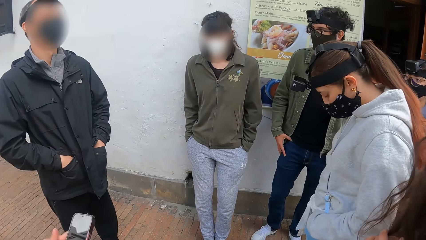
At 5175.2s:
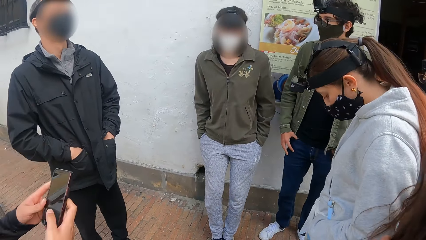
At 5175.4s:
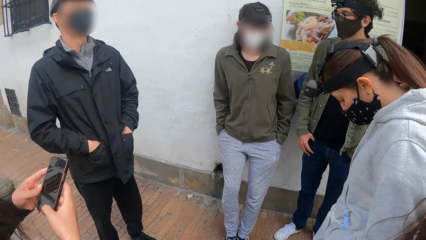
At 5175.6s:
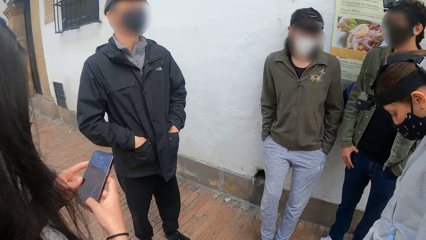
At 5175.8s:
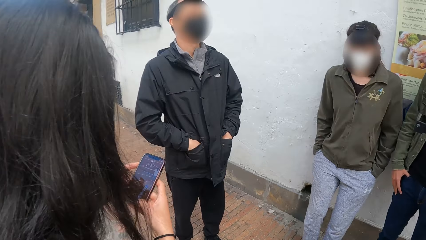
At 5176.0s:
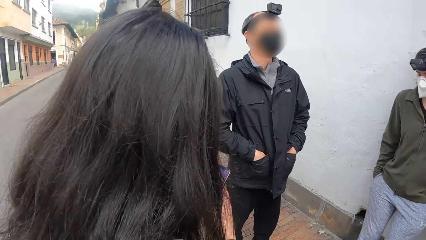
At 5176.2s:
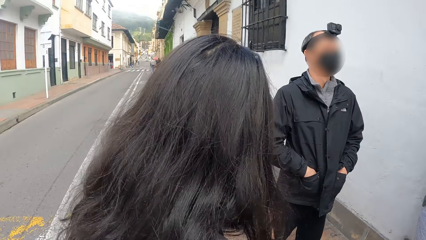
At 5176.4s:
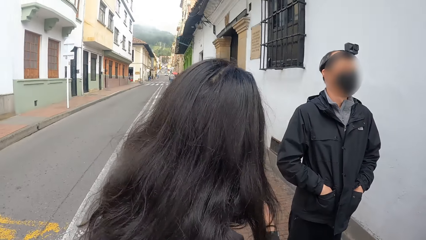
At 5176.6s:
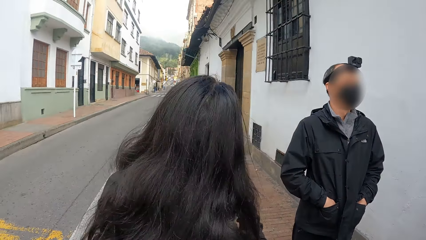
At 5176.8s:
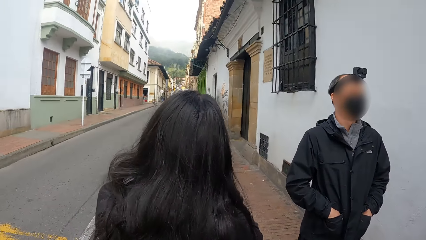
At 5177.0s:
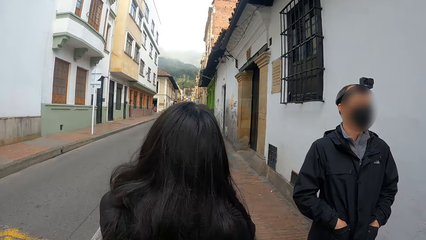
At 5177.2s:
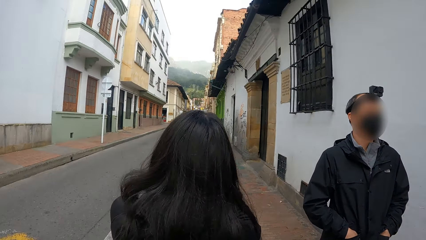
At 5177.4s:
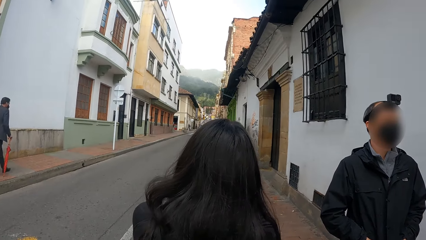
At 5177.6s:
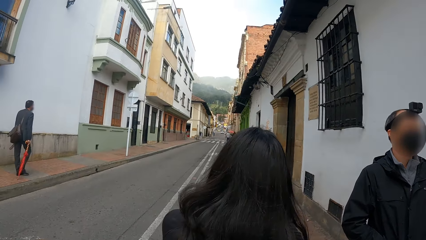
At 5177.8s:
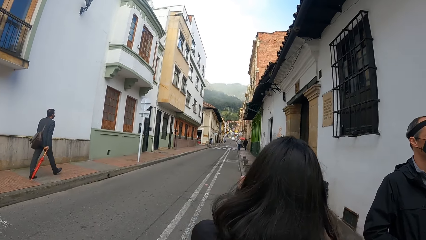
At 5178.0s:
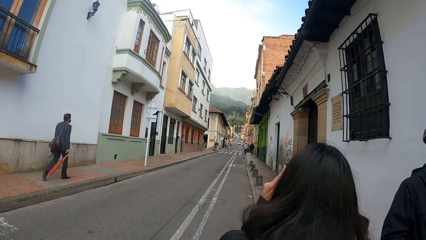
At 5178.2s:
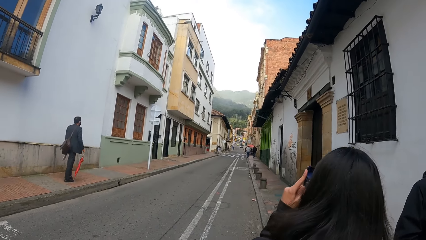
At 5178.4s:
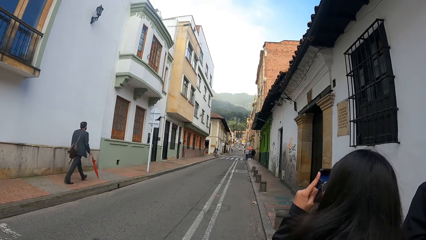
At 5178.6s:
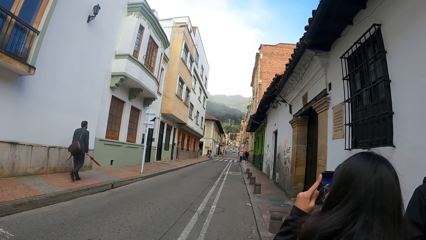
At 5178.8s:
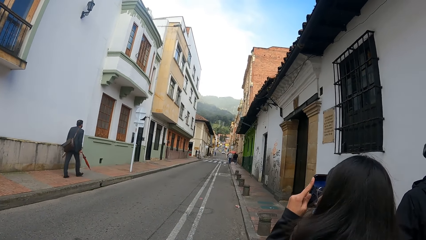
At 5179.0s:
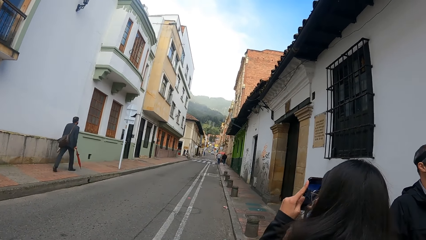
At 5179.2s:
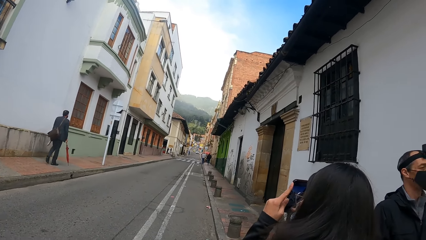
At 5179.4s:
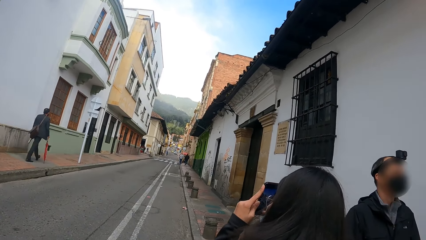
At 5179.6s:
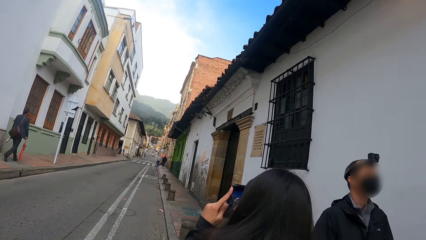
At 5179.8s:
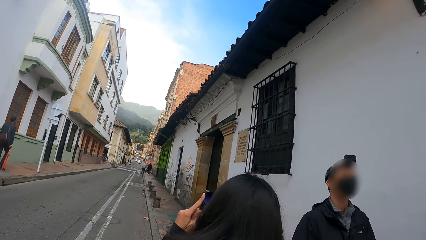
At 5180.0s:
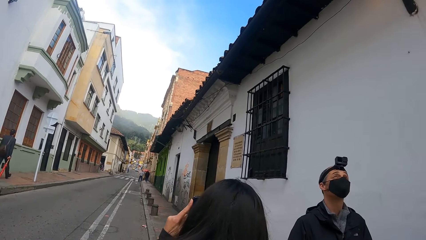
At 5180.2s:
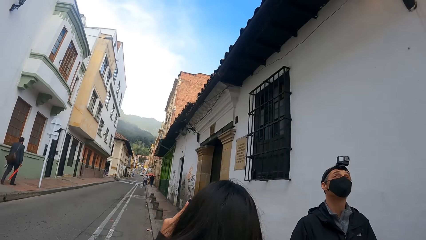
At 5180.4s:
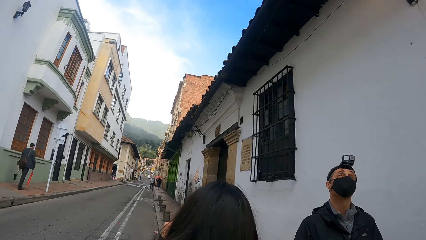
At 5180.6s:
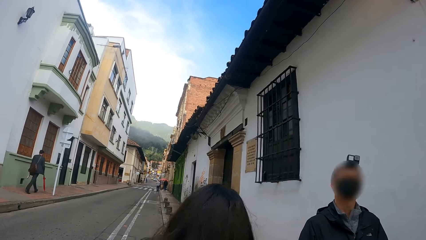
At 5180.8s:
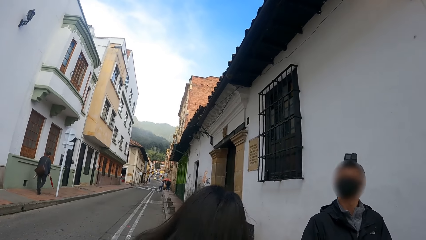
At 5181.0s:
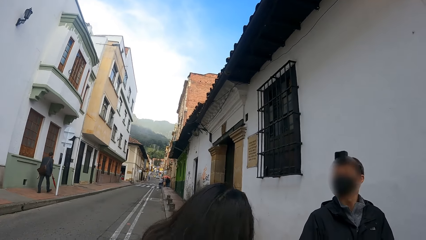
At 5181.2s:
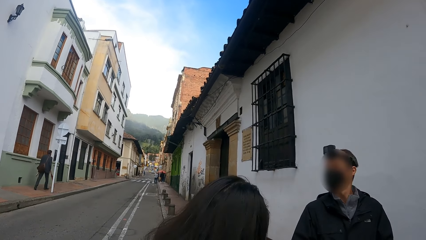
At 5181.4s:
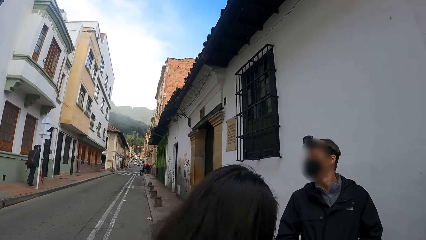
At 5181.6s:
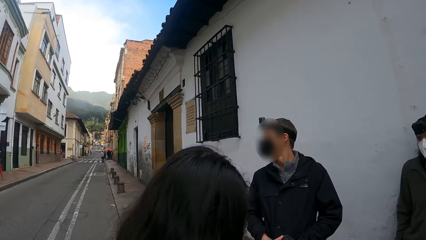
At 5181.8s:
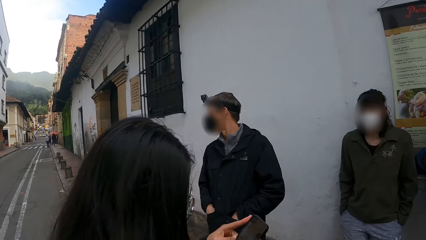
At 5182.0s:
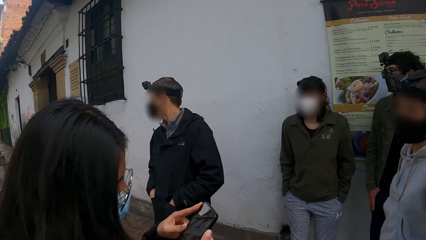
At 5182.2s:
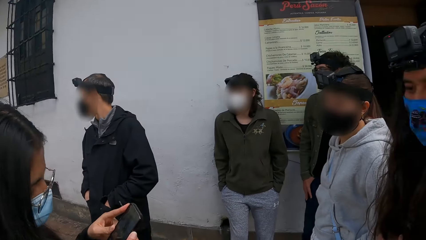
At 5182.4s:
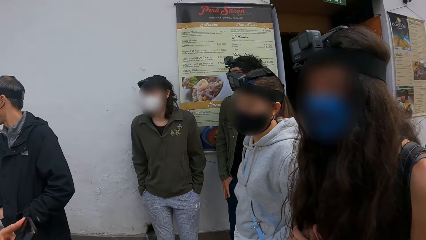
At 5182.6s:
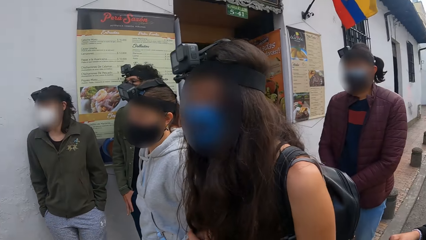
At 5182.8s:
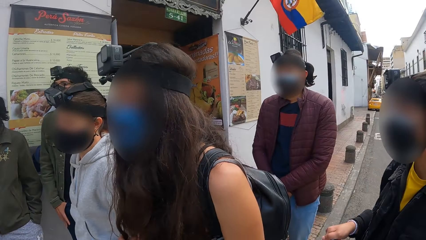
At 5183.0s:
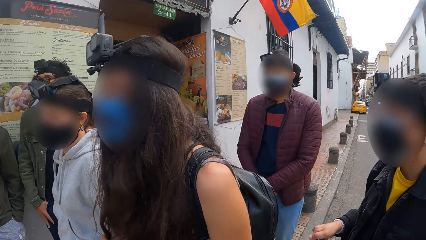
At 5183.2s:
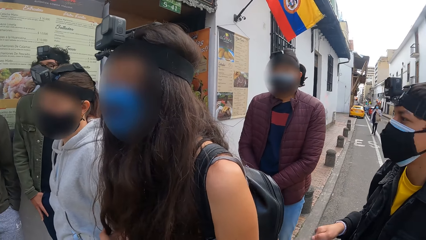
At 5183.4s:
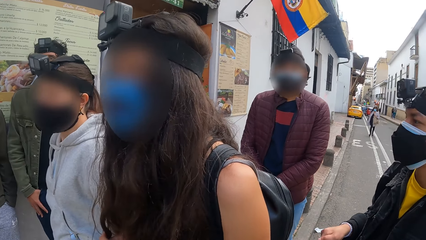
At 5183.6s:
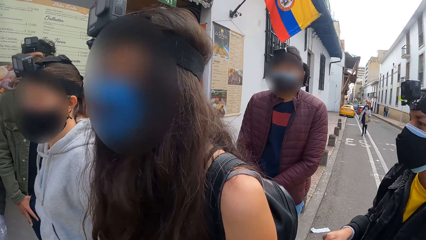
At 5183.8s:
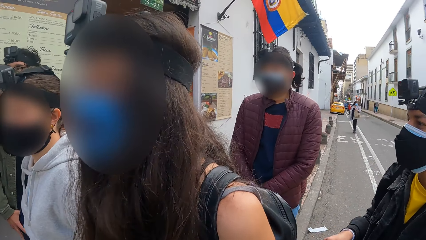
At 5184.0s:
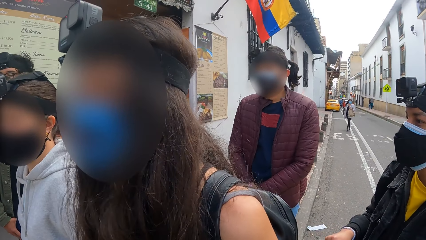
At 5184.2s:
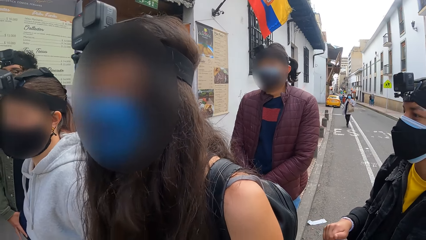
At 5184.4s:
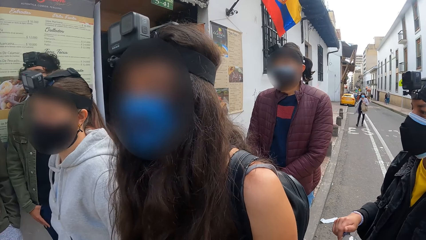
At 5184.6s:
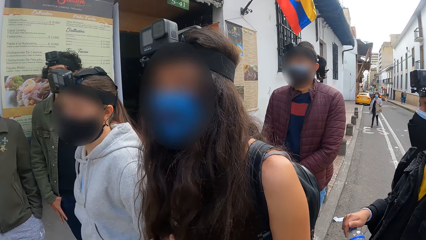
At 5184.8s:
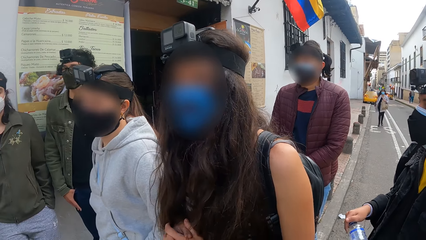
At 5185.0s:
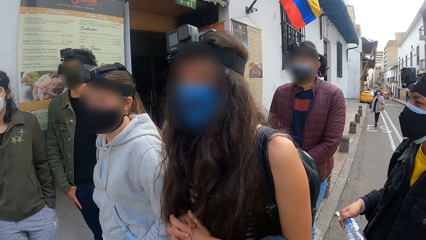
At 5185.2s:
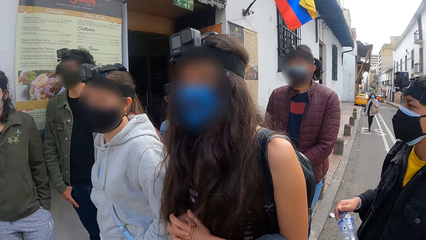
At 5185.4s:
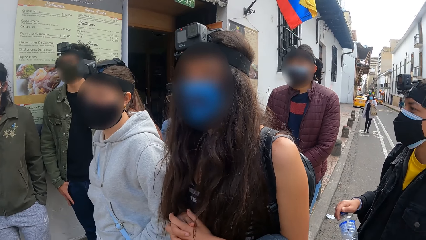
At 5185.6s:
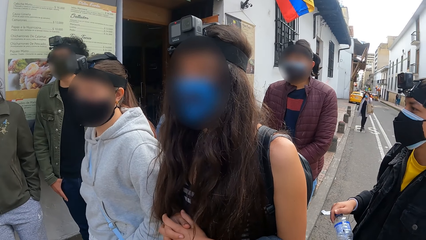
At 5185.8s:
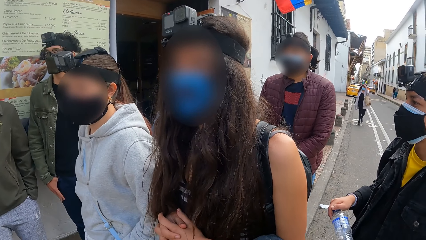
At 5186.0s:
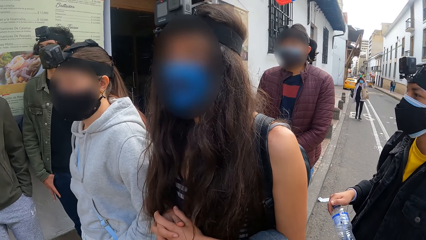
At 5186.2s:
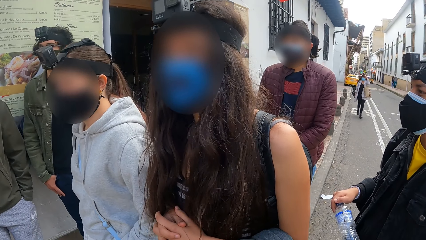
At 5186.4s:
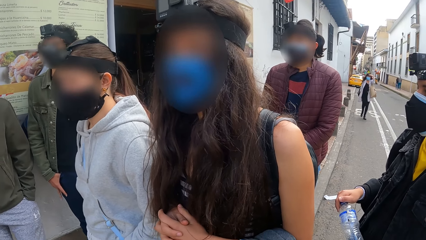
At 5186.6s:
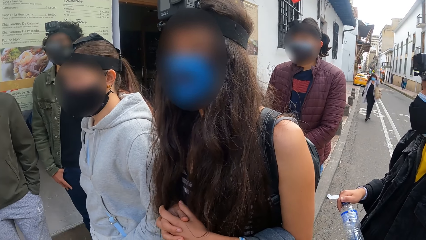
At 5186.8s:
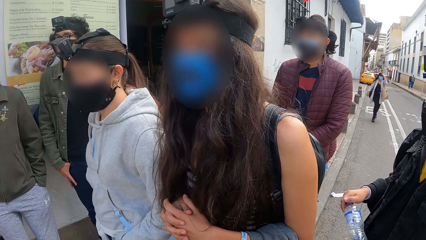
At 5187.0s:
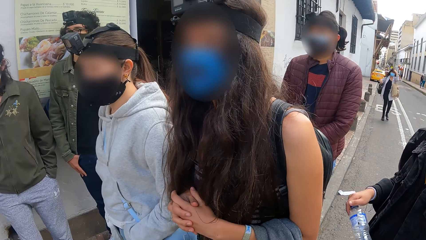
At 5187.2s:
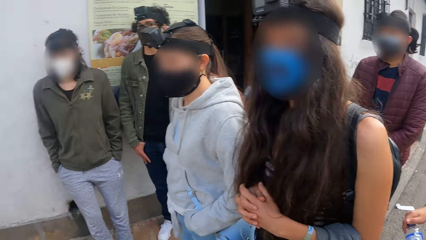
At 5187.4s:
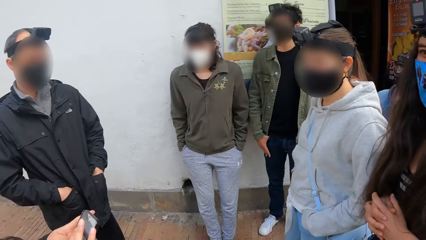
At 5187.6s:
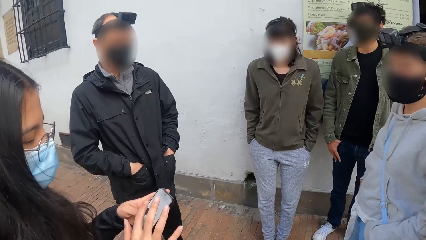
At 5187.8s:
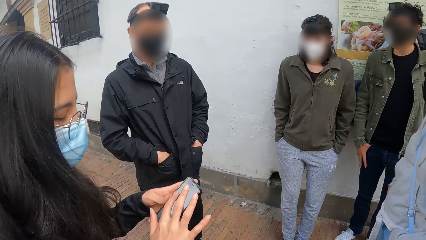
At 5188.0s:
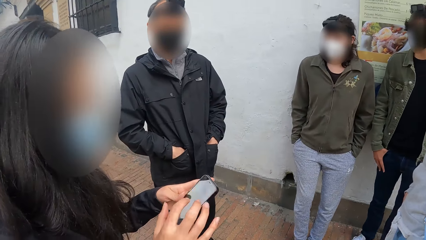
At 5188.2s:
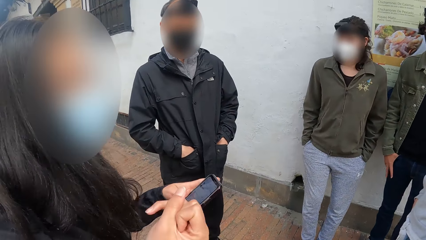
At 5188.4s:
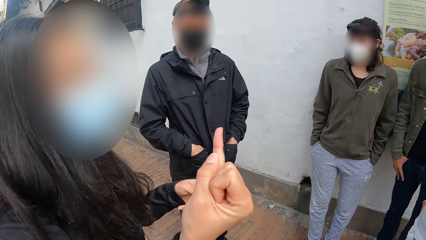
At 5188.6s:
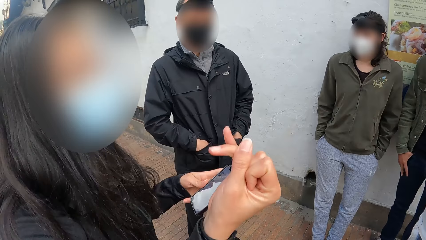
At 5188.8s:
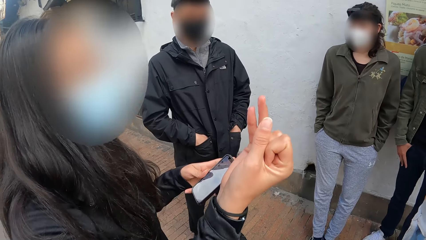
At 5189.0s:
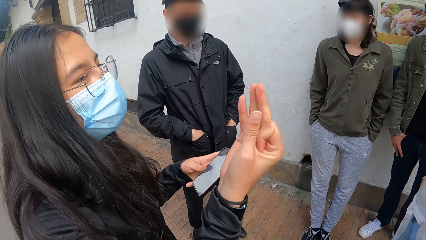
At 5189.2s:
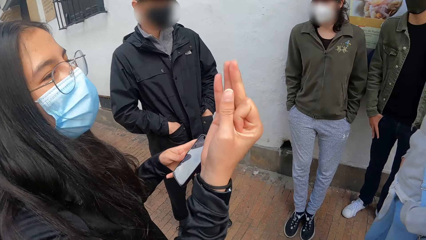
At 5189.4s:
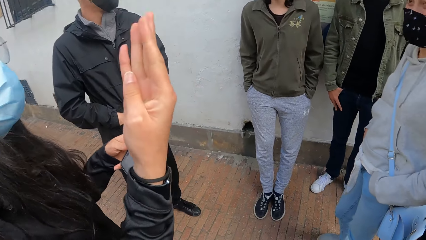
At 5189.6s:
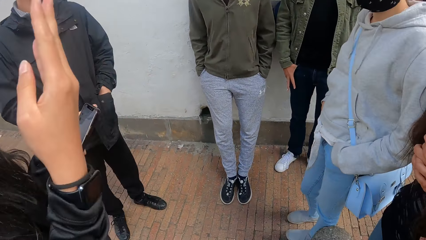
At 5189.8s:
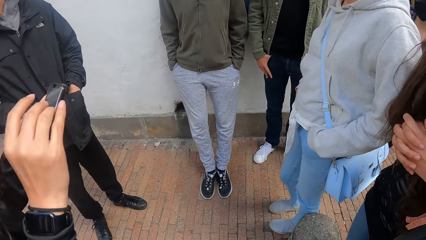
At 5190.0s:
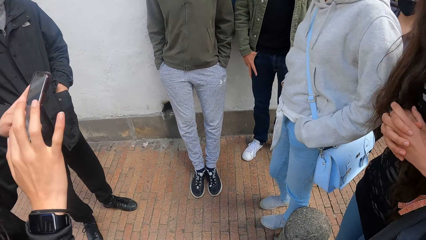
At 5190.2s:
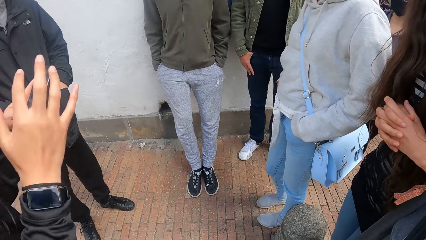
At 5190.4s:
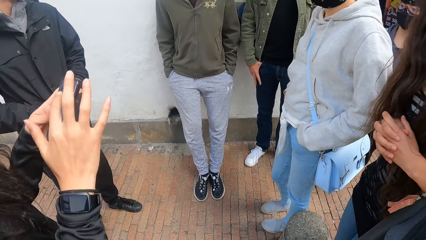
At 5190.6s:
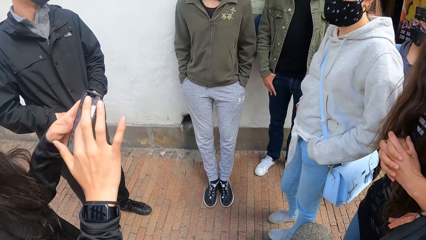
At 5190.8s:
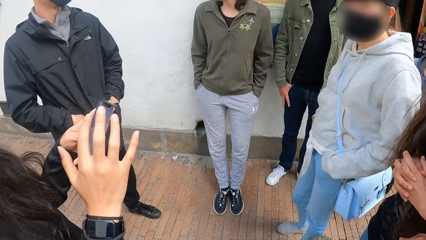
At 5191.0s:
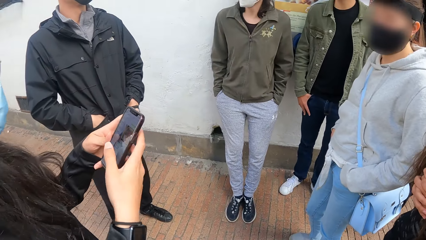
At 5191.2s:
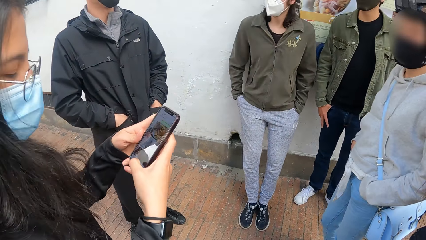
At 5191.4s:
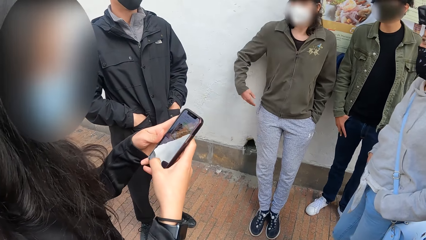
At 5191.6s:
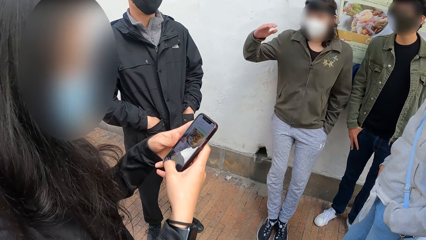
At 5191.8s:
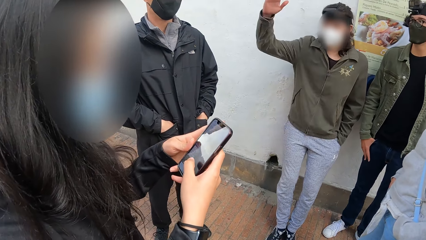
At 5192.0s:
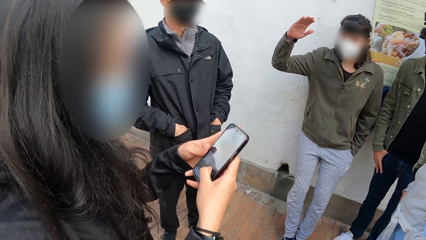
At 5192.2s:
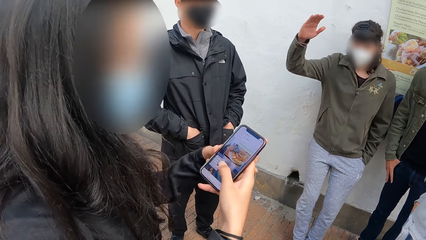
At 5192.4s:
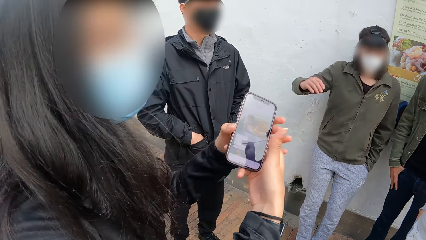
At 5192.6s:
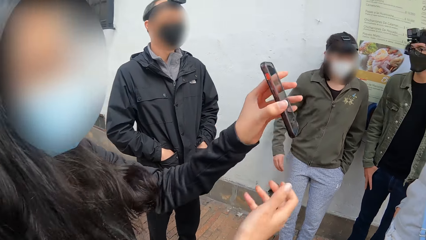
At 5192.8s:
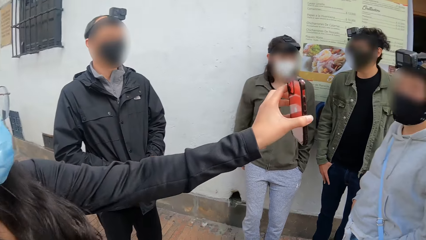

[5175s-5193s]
The woman holds a phone with both hands. She operates the phone with both hands. The camera wearer looks around. The woman holds the phone with her left hand. She moves her hand. She operates the phone with her right hand. She holds the phone with both hands. She operates the phone with both hands. The man raises his hand. The woman holds the phone with her left hand.
